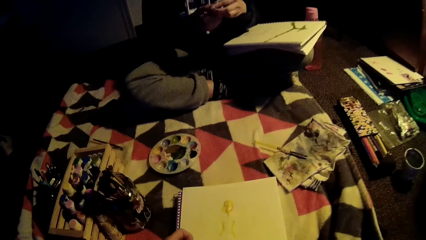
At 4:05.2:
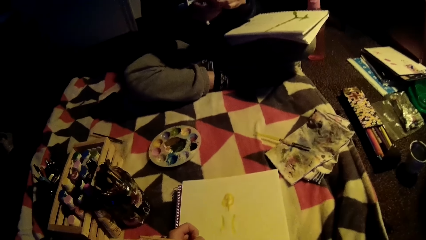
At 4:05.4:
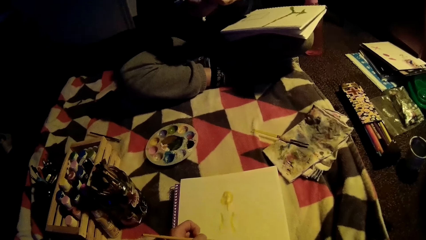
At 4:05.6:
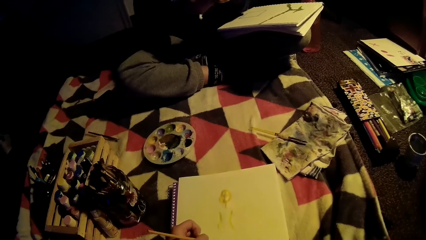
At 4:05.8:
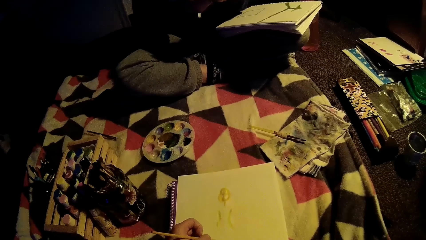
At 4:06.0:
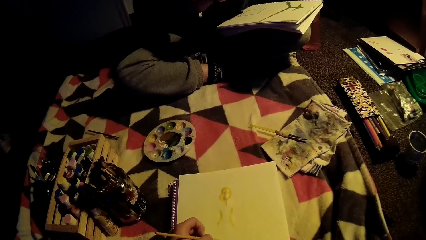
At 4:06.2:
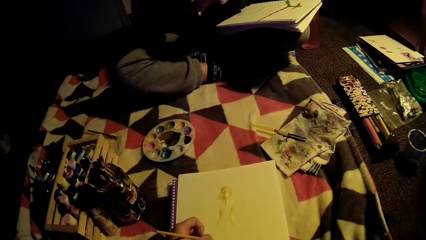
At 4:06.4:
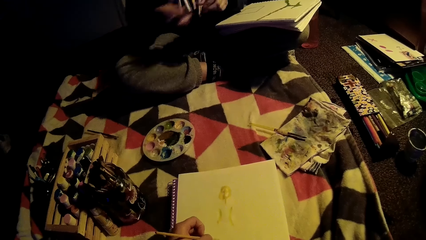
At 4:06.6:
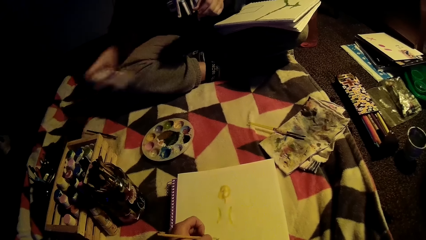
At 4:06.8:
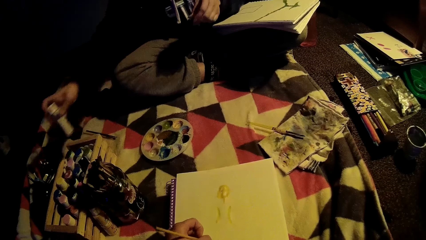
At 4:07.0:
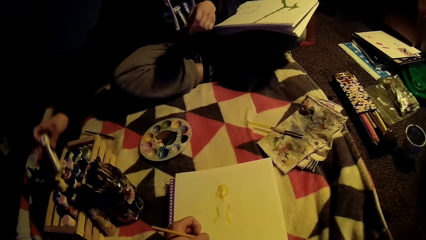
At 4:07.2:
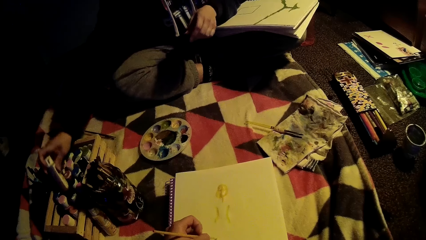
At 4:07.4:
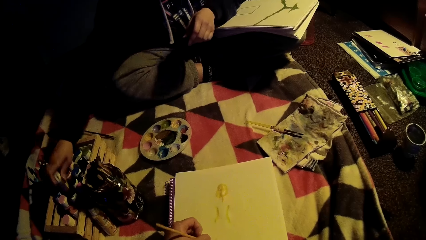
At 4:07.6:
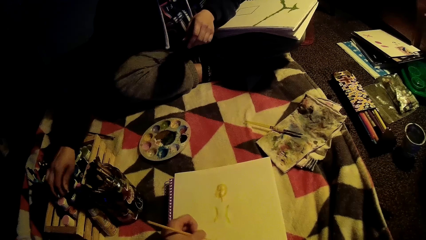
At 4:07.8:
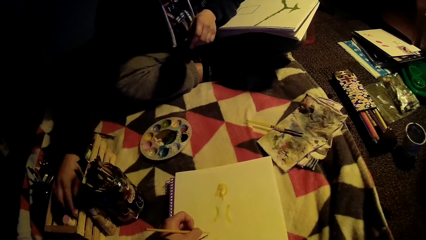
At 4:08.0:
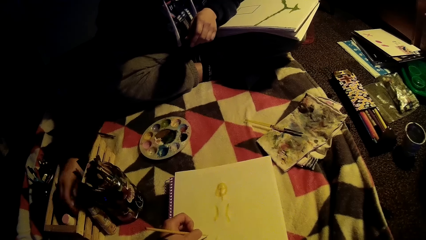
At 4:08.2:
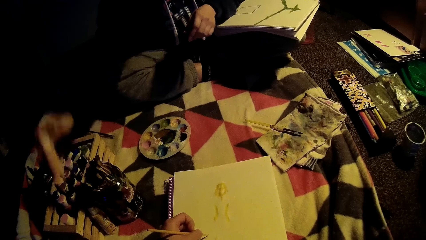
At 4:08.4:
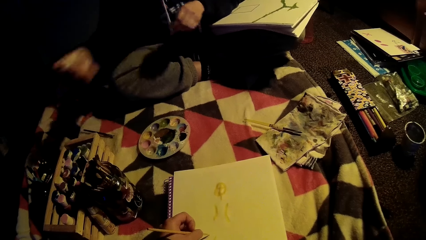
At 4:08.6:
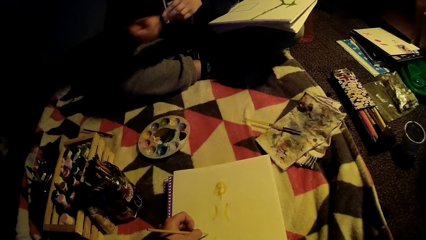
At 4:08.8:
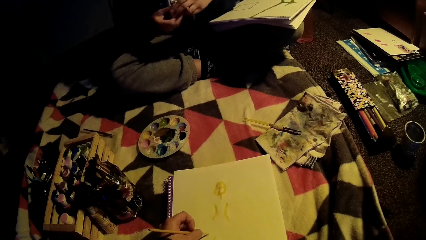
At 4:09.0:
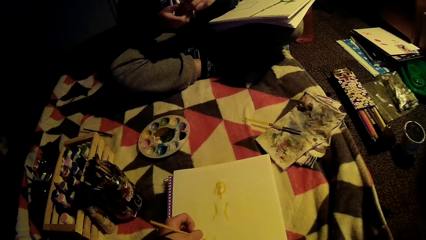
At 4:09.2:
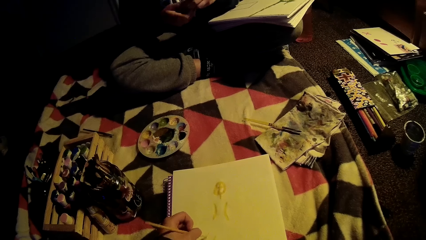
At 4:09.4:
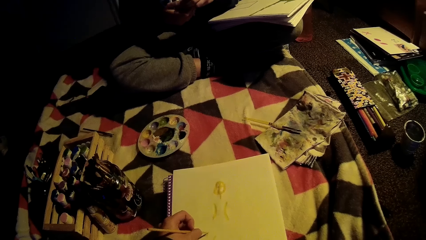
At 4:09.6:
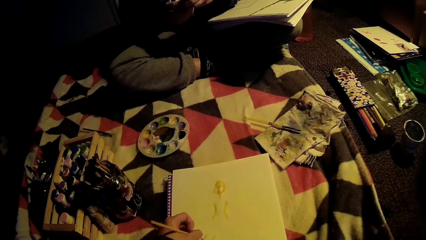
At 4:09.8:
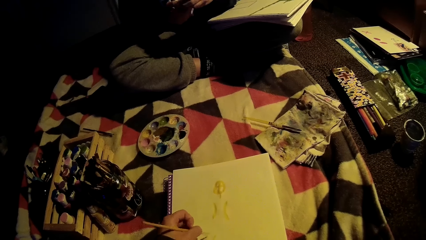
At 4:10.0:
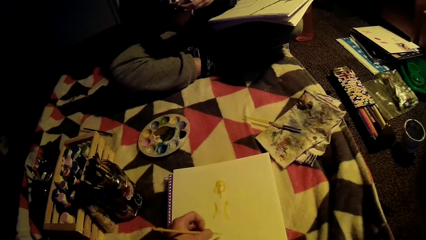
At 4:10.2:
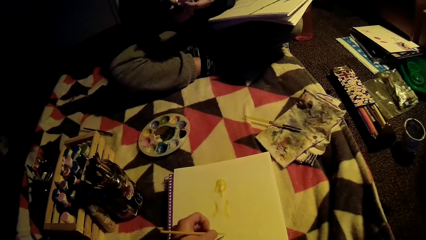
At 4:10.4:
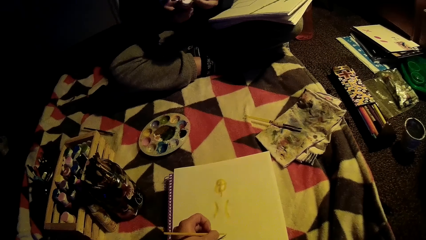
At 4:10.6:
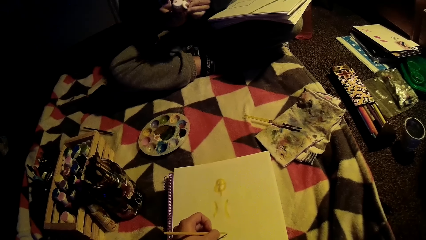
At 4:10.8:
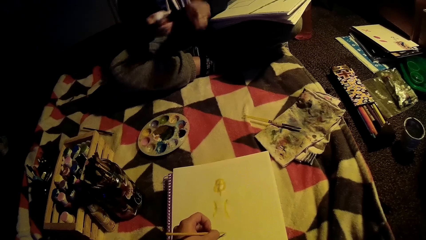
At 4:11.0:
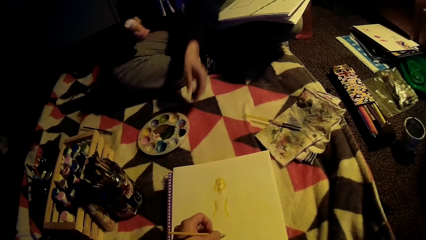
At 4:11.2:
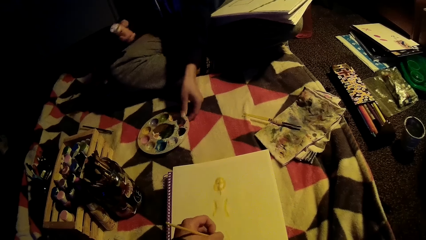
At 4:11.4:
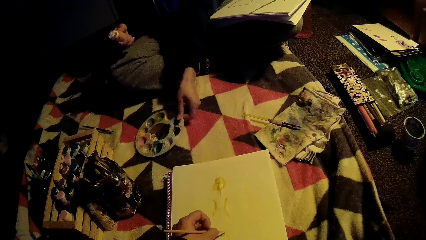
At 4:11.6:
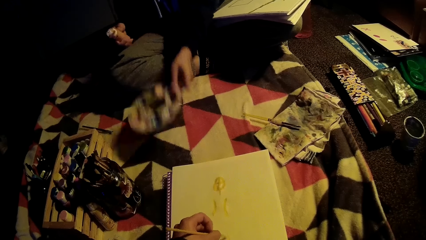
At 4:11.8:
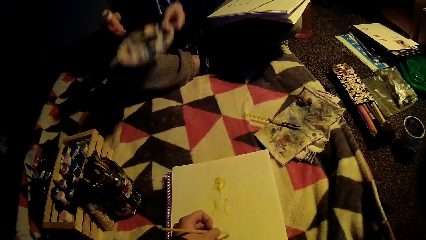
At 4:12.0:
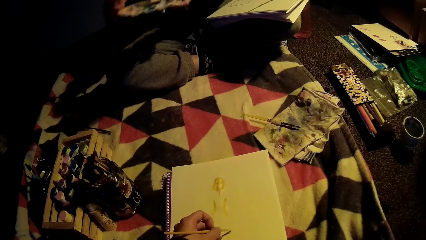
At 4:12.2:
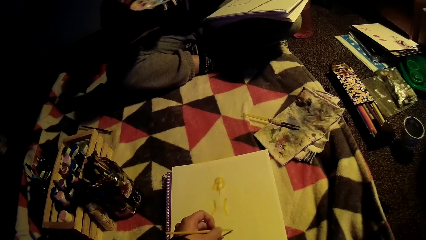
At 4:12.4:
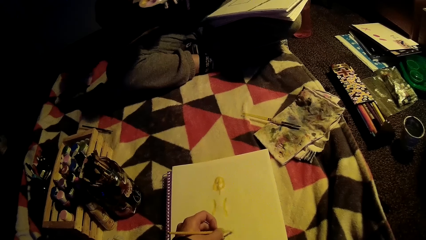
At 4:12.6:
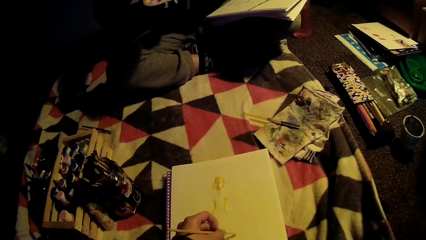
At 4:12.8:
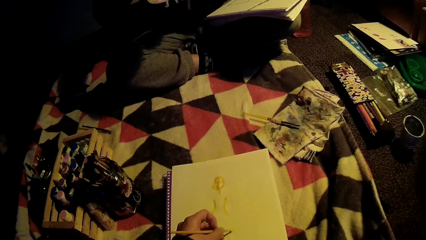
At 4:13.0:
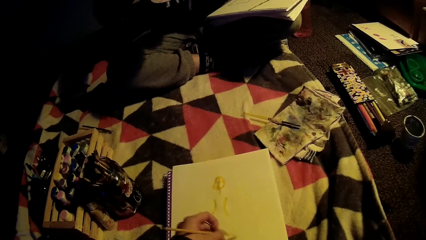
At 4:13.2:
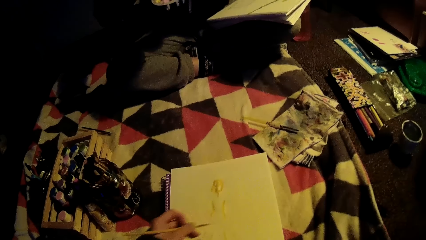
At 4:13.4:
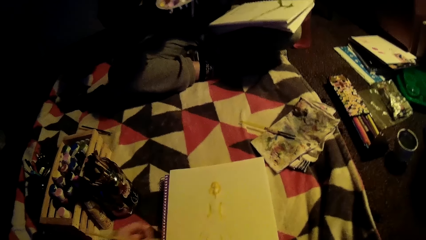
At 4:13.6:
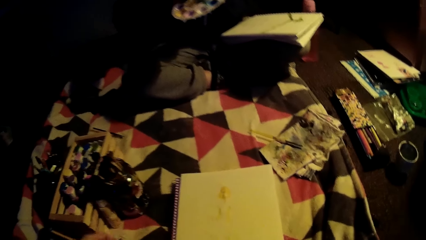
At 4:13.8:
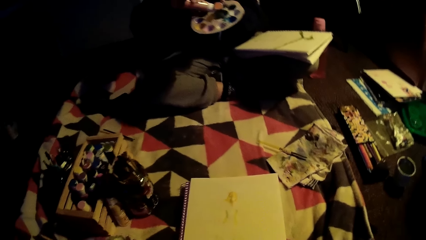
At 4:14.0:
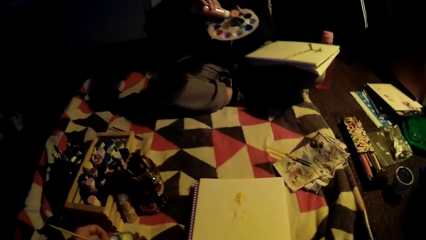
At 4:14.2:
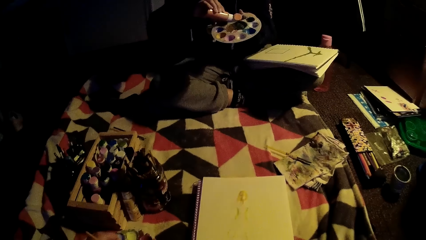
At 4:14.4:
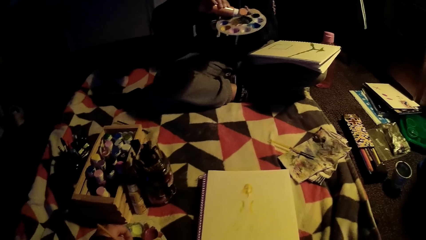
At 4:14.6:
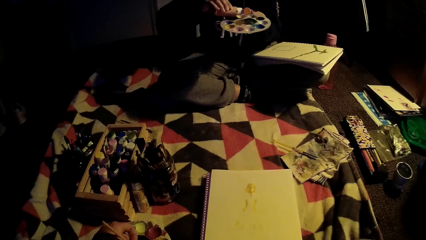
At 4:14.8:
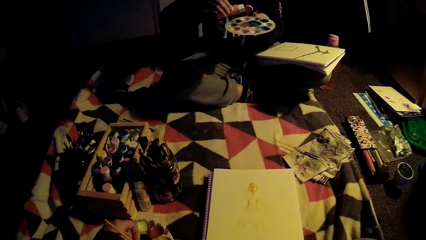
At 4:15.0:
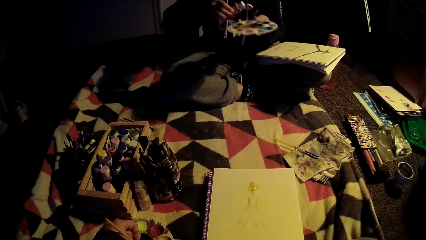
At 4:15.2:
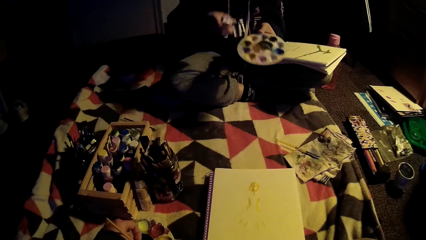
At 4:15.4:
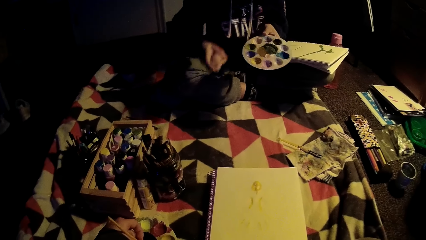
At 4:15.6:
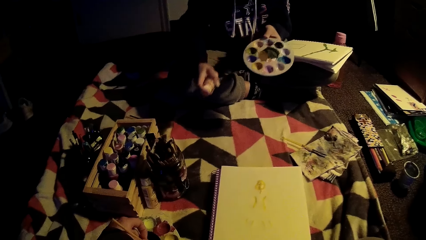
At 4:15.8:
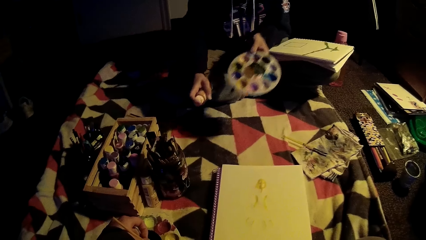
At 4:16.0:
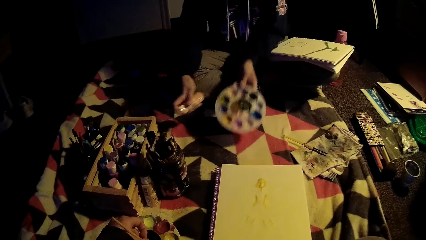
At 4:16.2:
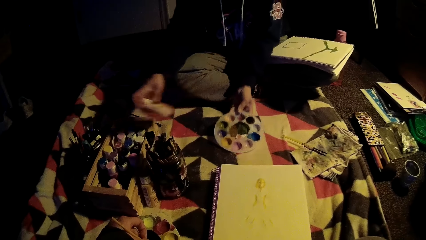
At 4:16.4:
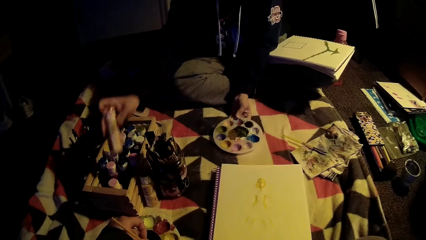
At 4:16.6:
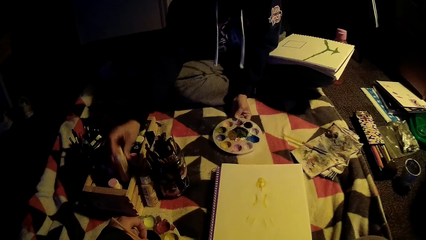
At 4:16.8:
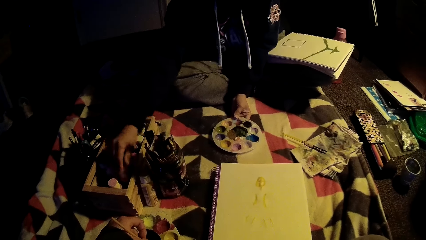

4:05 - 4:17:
A lady puts the bottle of acrylic paint down. The lady picks up the bottle of acrylic paint. The camera wearer paints. The lady picks up a painting plate. The camera wearer paints. The lady puts paint in the painting plate. The camera wearer dips the brush in the paint. The lady puts the paint plate down.

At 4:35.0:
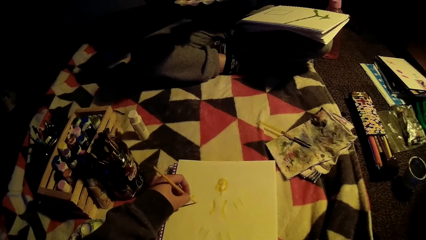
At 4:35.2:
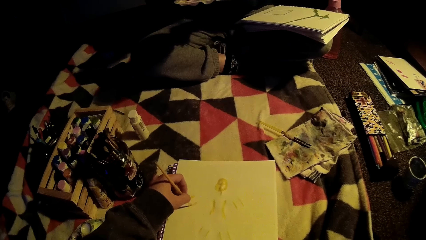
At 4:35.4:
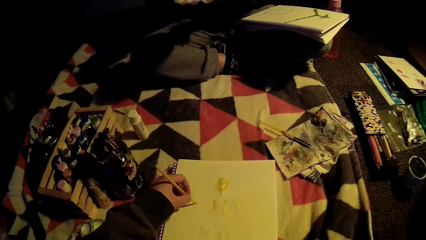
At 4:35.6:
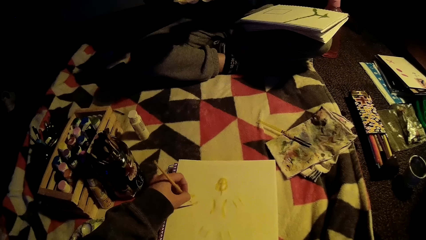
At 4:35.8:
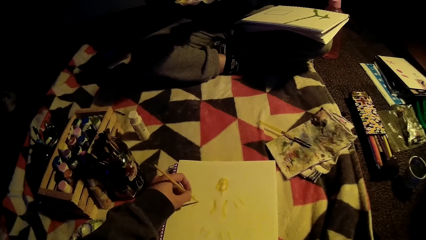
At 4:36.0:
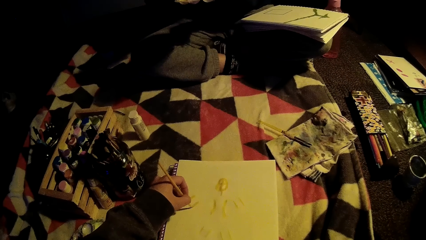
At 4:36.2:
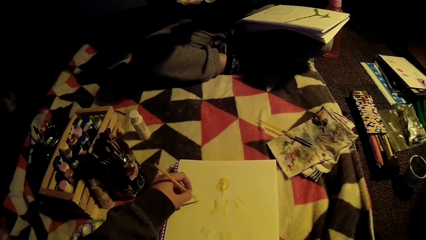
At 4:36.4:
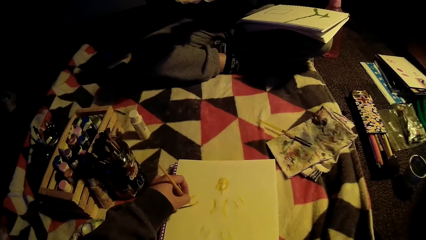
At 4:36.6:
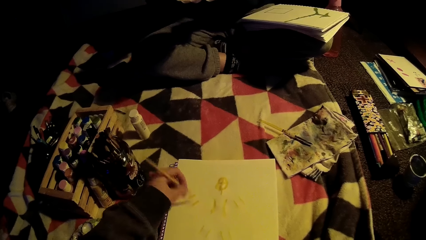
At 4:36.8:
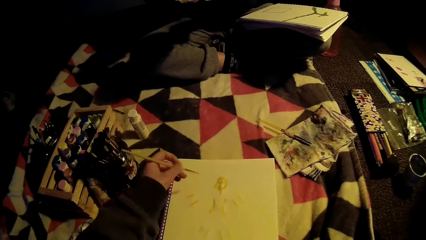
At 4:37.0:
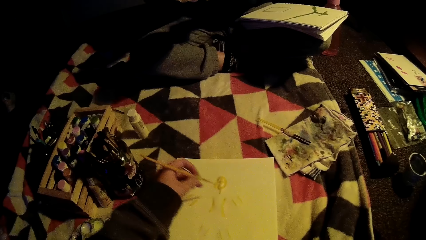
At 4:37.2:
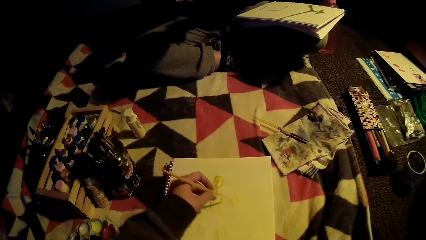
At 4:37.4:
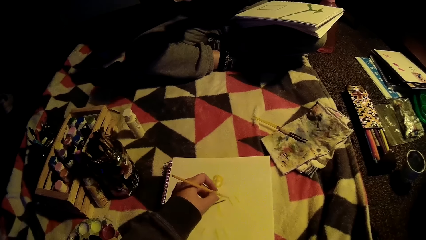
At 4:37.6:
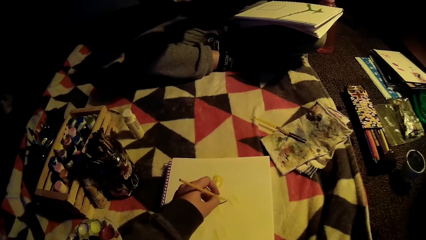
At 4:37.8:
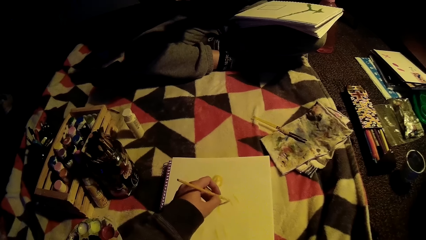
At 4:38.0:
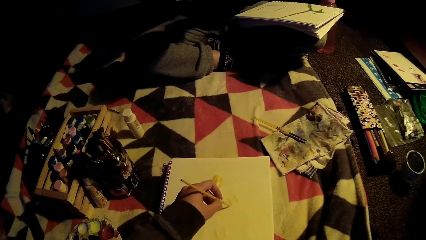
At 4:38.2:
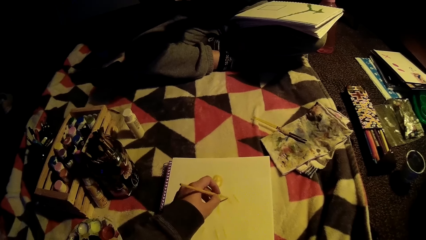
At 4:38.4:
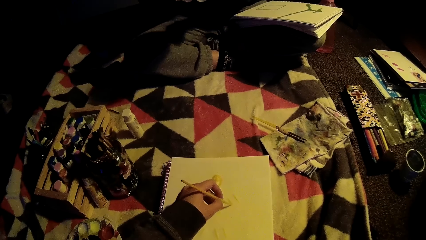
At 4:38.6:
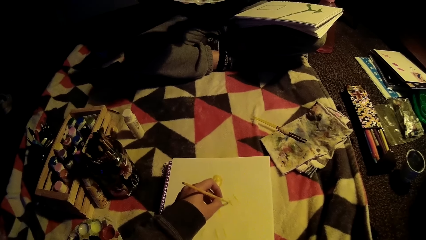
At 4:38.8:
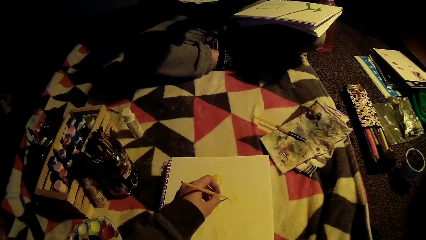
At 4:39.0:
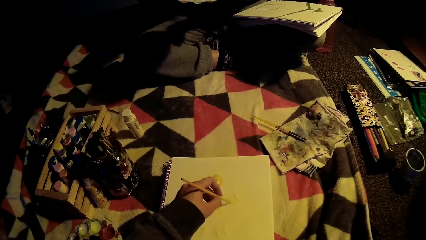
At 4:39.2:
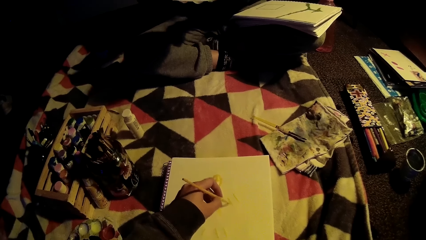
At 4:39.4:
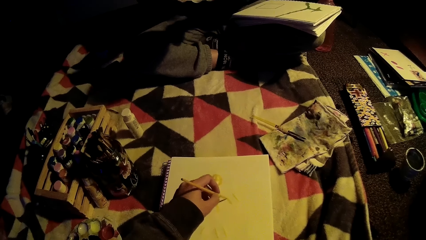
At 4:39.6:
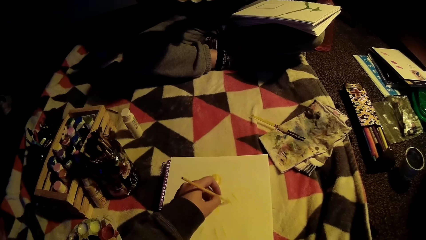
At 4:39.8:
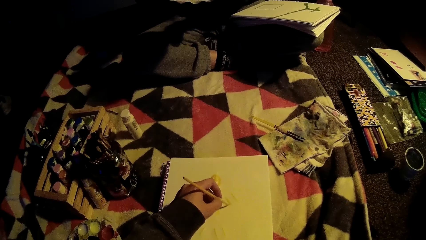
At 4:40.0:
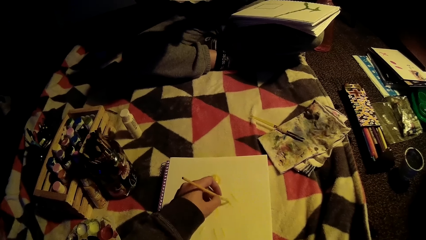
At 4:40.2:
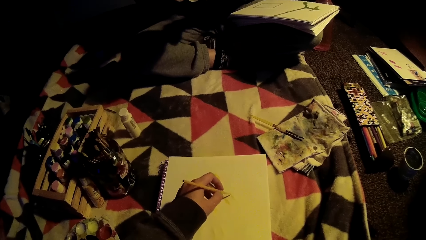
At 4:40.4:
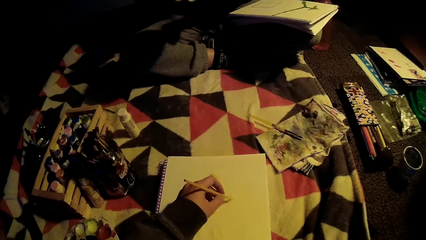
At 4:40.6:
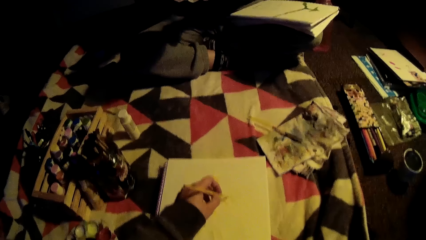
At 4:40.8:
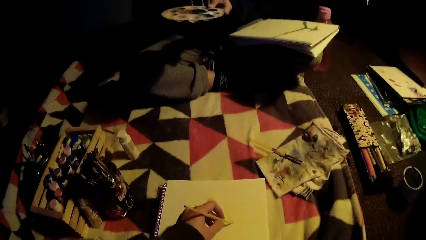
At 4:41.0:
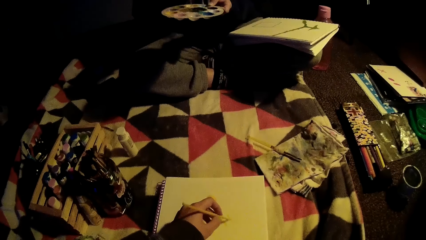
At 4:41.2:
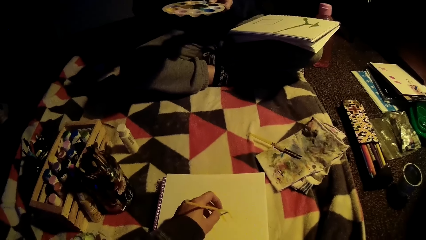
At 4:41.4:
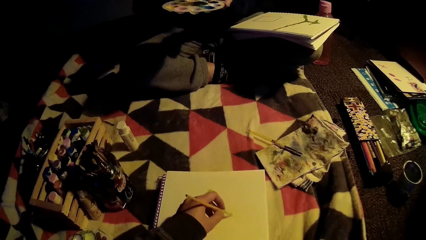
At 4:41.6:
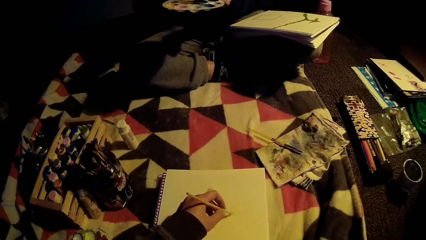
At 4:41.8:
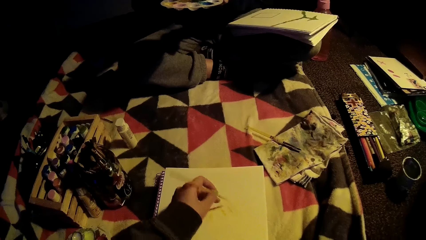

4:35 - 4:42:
A lady dips a brush in paint.
